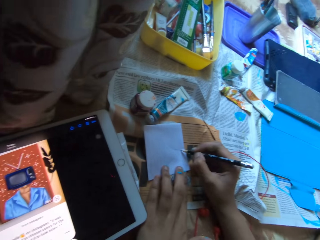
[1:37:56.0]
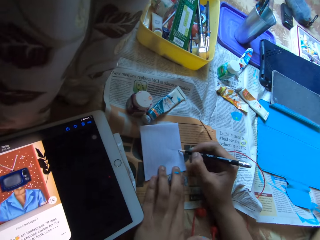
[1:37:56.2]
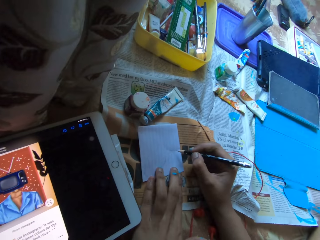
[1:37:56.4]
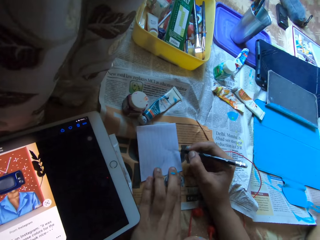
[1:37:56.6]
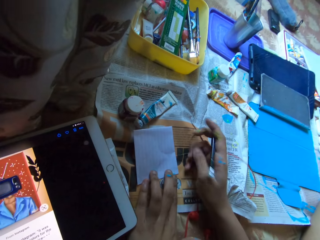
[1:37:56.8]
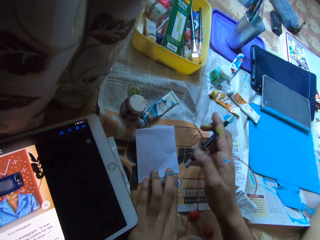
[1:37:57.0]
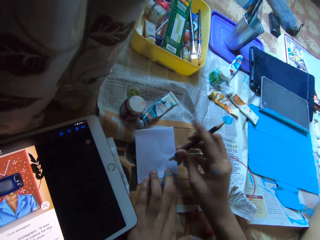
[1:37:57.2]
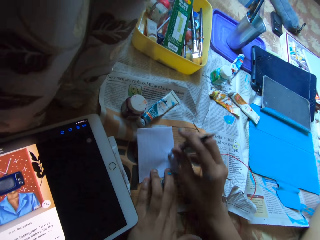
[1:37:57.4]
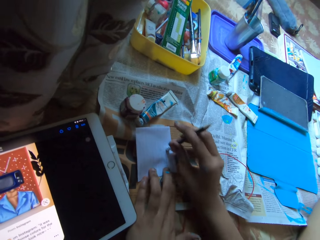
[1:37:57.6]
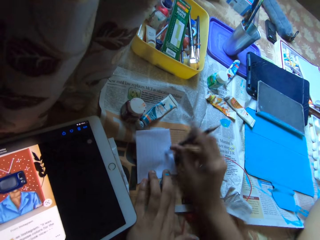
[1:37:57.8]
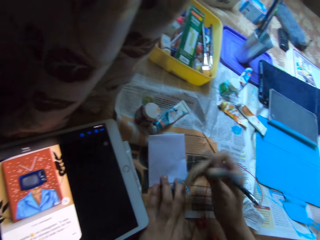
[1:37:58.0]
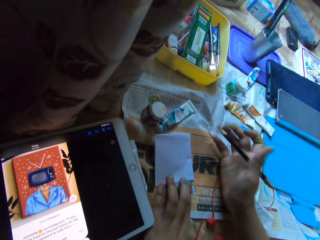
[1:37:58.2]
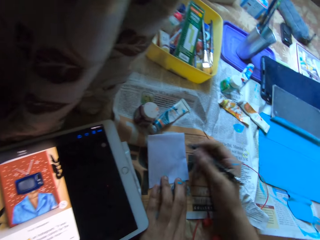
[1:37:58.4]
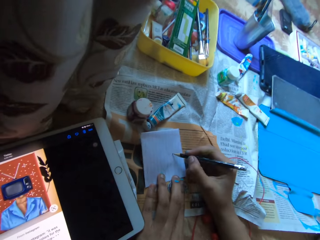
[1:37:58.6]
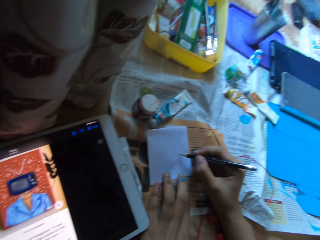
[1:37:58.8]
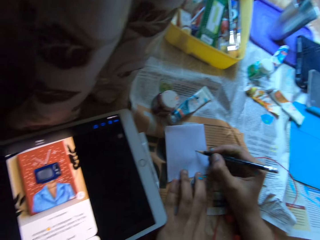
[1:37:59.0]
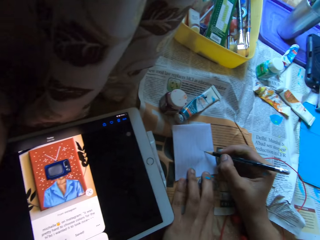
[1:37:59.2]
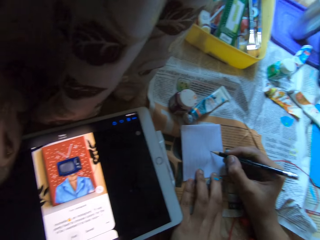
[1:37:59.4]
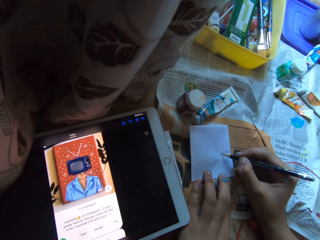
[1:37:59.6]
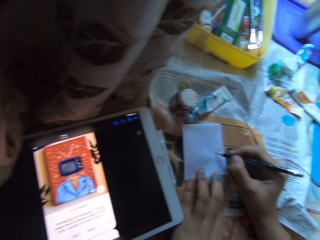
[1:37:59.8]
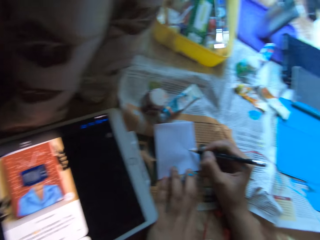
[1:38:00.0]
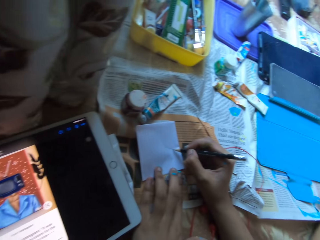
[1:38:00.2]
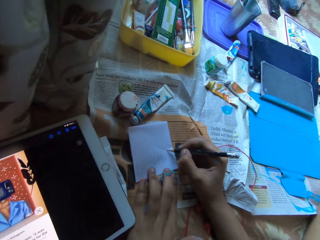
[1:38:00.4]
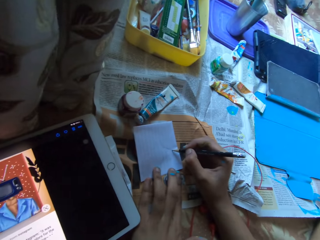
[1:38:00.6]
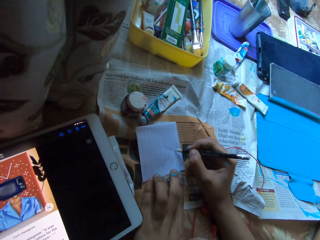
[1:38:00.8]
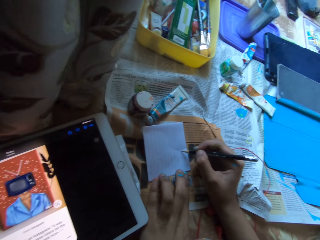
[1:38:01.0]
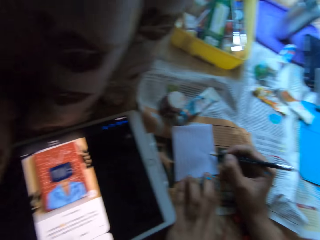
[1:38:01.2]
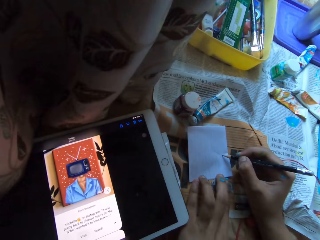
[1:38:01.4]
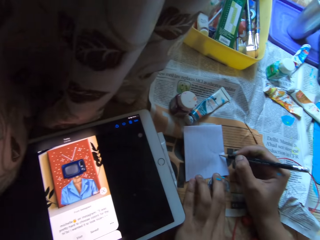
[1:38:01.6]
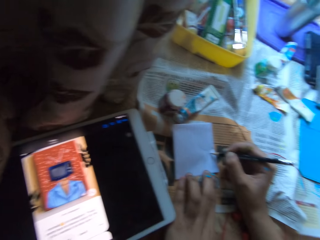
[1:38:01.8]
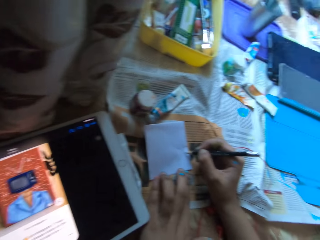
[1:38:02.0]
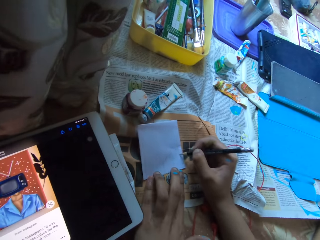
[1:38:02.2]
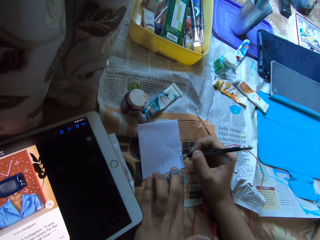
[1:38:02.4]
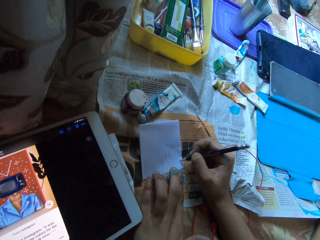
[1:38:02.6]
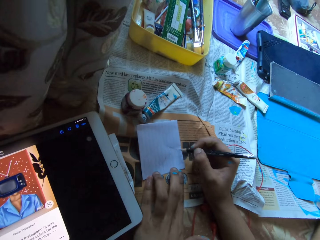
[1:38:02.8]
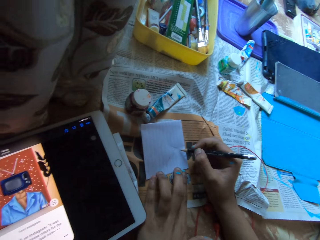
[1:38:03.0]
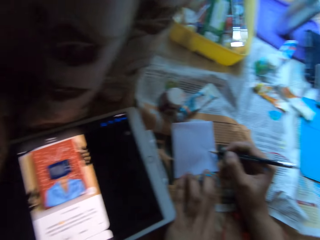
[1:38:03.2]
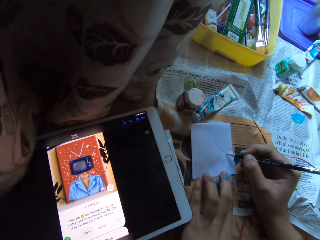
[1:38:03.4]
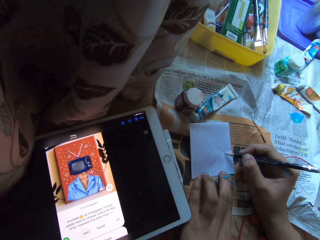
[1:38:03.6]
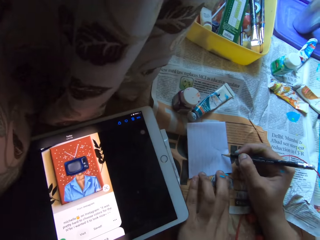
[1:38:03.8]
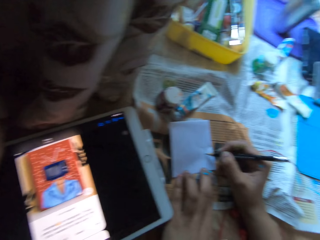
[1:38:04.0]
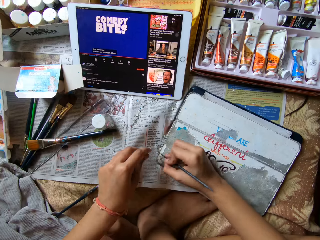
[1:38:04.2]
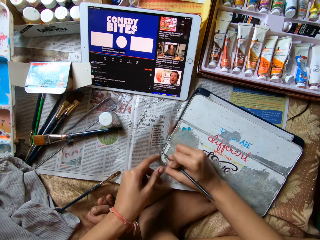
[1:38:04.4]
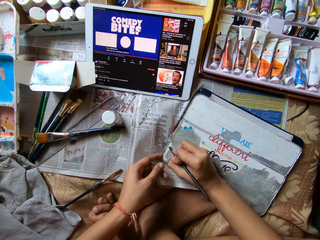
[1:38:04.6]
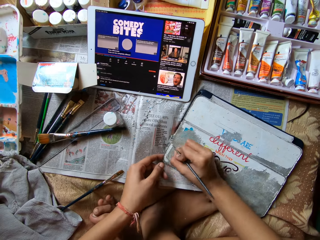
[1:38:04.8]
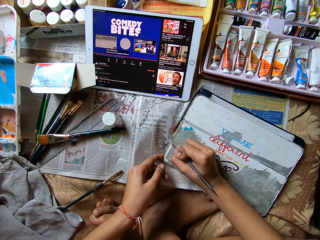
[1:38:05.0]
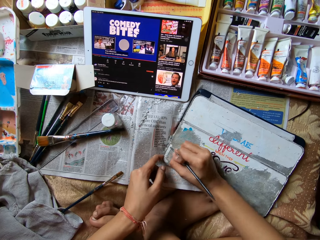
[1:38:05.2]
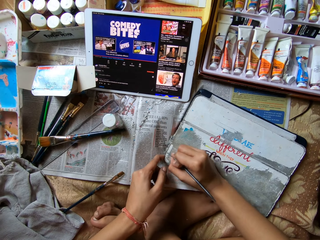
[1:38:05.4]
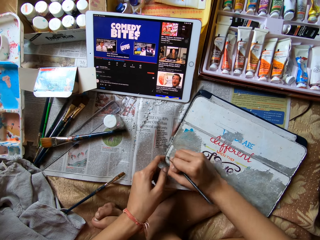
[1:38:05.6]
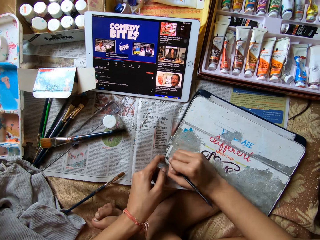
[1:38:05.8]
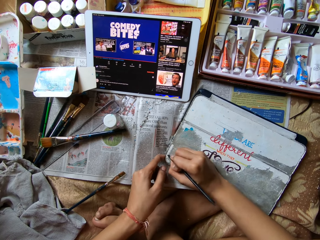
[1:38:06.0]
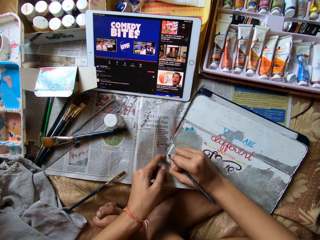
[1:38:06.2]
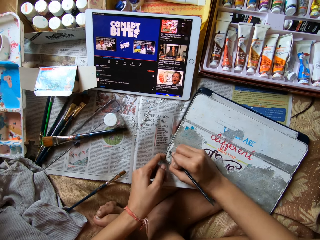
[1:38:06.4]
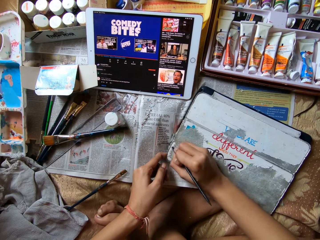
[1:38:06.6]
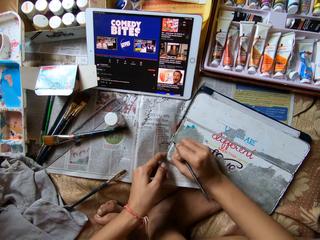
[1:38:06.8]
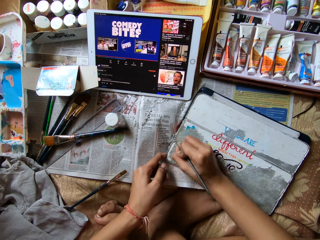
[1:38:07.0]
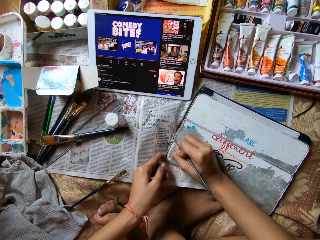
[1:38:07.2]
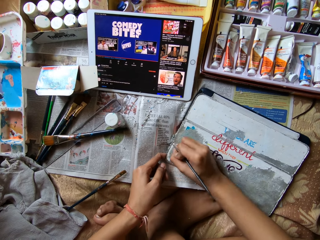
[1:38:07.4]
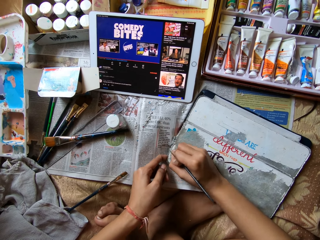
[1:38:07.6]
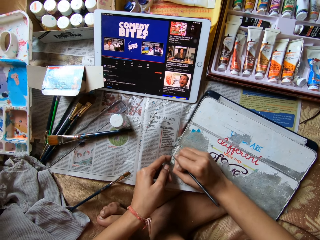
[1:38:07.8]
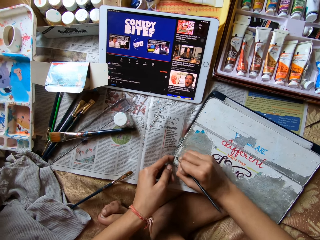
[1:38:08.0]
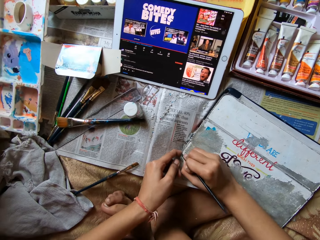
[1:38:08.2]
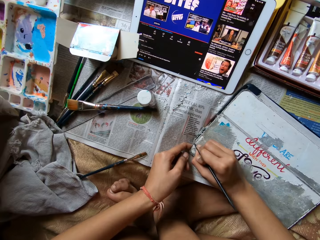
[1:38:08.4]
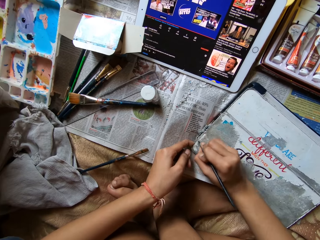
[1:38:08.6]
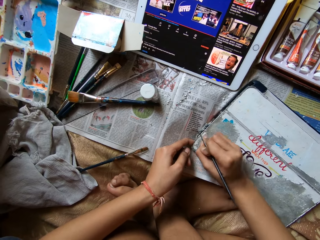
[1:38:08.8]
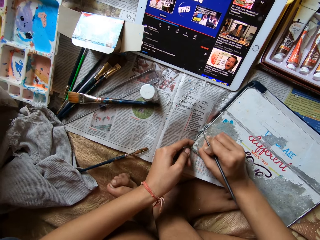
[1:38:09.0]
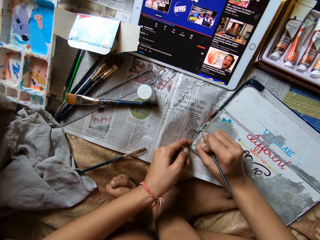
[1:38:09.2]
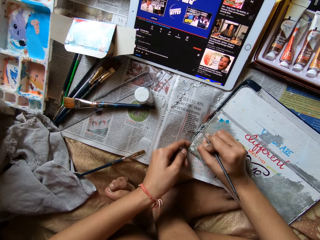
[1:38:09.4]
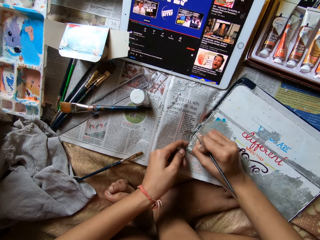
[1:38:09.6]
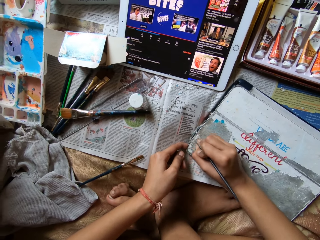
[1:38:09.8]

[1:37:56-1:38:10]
The camera wearer checks the tablet. She draws with a pencil. She erases a line on the sheet of paper with the pencil eraser in her right hand. She wipes off eraser shavings from the sheet of paper with her right hand. She draws on the sheet of paper with the pencil in her right hand. She checks the tablet. She draws with the pencil. She checks the tablet. She scrapes paper from a tablet case cover with a modelling tool in her right hand.

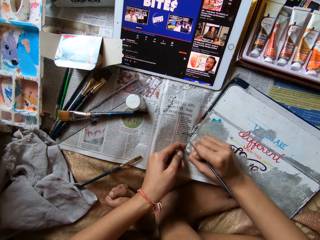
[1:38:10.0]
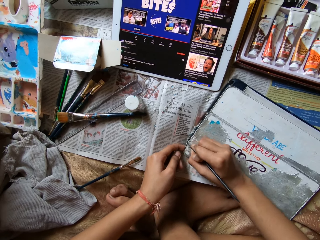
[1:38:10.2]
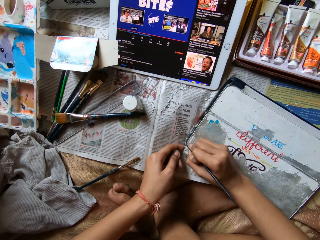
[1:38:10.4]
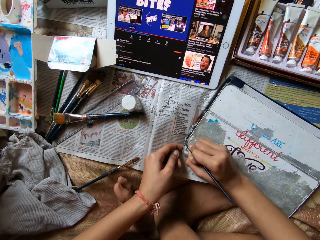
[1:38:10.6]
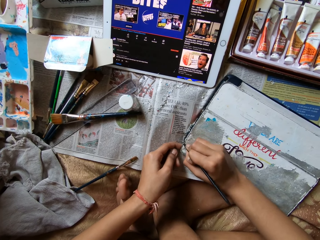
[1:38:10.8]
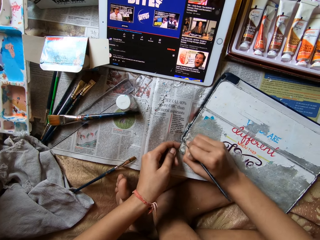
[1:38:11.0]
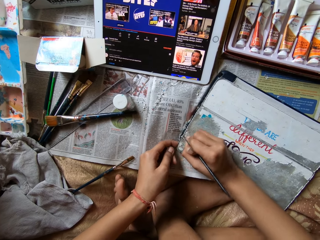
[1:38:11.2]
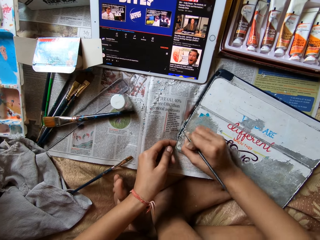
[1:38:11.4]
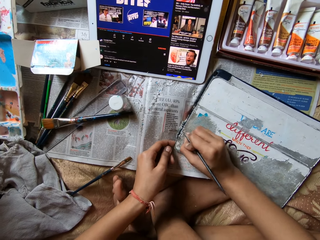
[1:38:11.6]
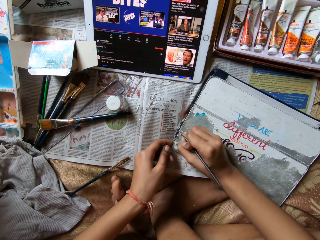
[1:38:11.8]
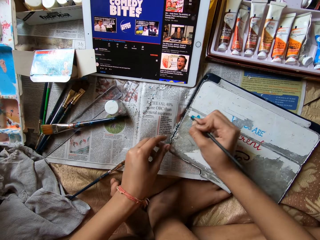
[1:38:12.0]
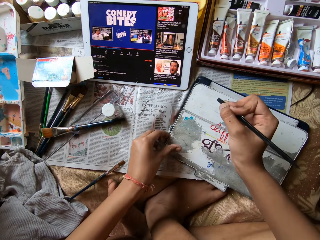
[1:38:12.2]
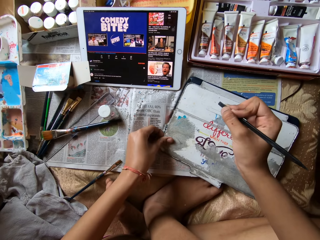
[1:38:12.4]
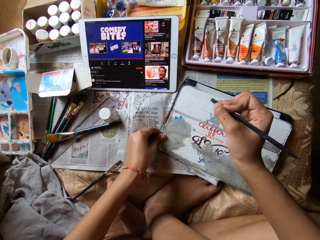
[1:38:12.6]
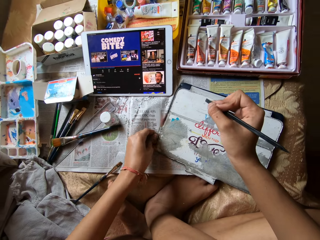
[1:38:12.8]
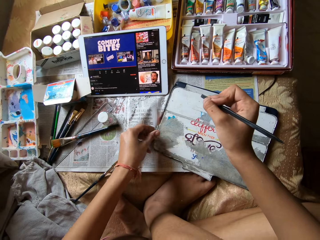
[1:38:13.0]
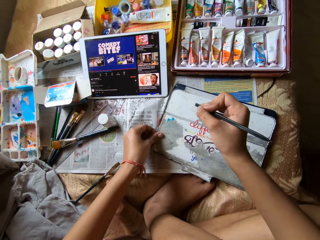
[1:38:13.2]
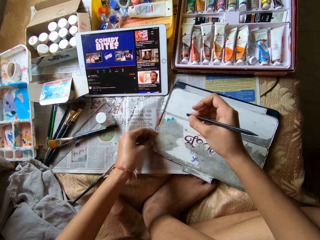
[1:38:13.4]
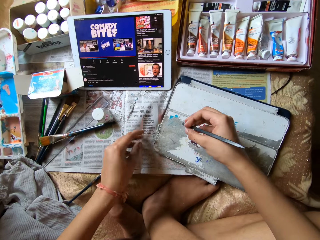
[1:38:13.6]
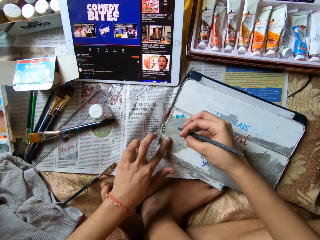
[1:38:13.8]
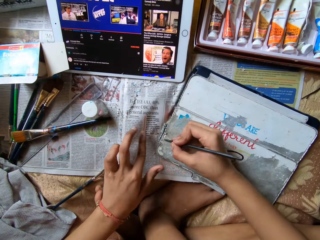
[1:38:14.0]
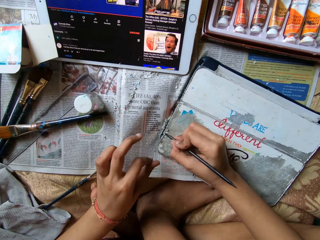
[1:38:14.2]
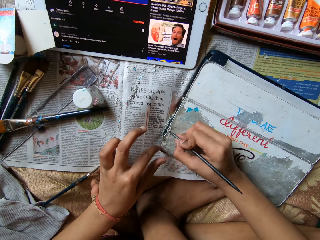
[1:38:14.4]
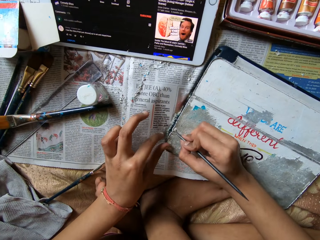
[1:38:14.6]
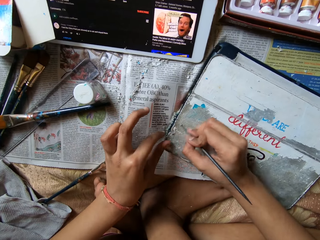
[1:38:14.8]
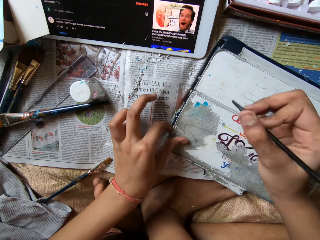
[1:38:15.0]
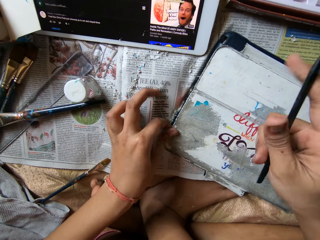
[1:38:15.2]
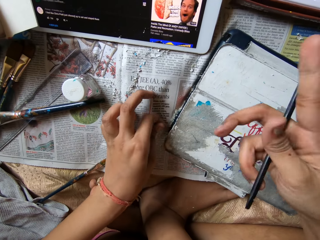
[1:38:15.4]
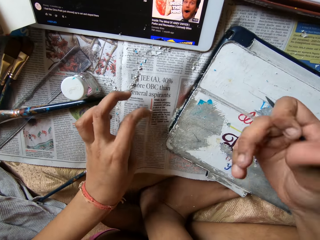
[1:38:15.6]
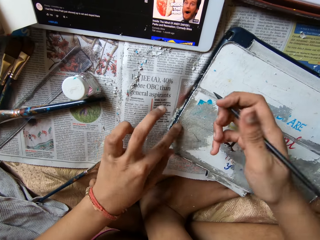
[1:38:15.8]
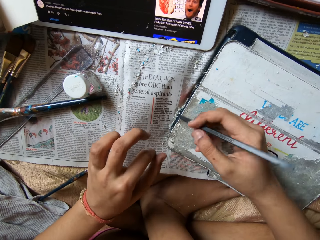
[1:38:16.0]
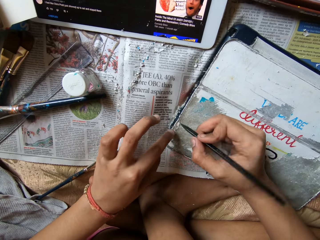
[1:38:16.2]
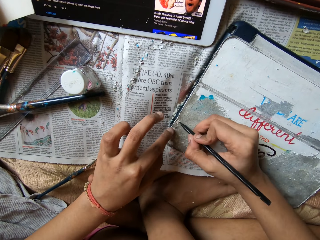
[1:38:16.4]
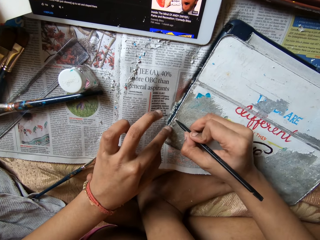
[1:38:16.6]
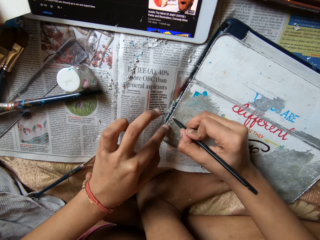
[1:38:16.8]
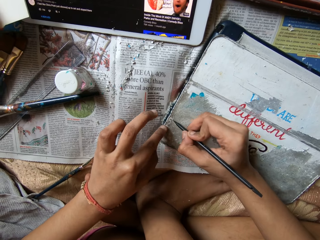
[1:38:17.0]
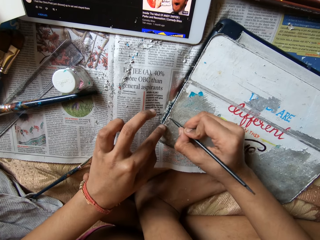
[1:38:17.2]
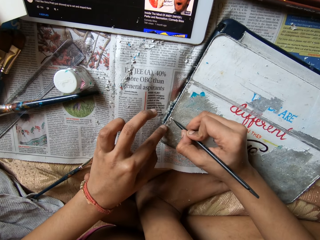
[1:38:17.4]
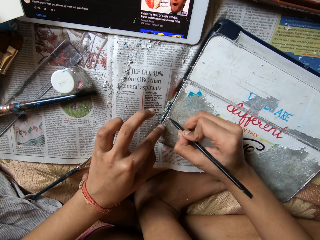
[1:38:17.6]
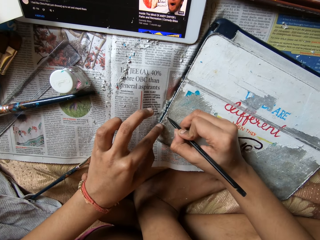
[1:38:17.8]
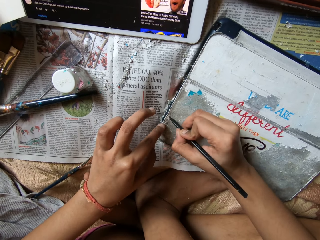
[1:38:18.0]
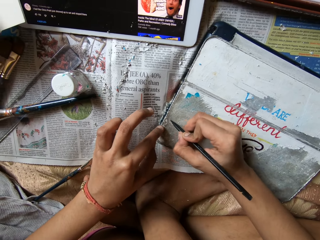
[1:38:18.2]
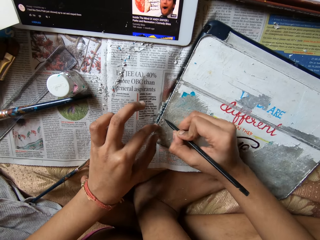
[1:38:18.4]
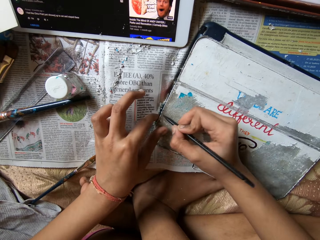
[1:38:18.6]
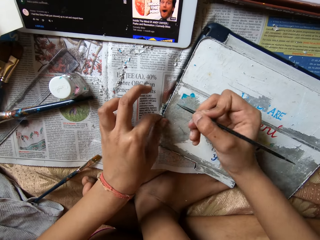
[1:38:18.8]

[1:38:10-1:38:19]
The camera wearer wipes off paper debris from the tablet case cover with her left hand. She scrapes paper from the tablet case cover with the modelling tool in her right hand. She wipes off paper debris from the tablet case cover with her left hand. She holds the tablet case cover with her left hand. She scrapes paper from the tablet case cover with the modelling tool in her right hand.
